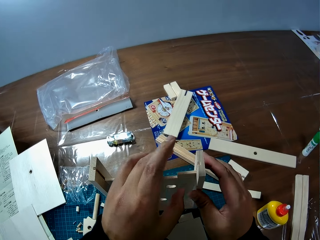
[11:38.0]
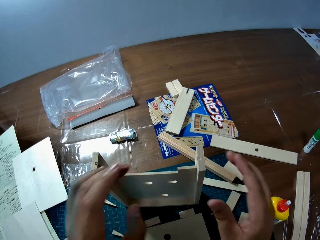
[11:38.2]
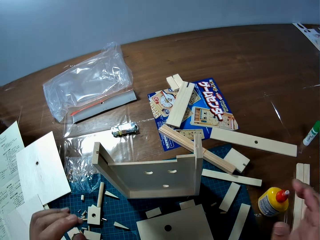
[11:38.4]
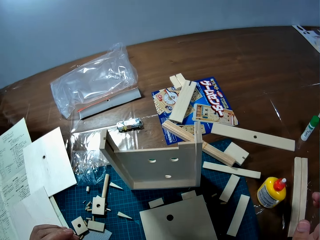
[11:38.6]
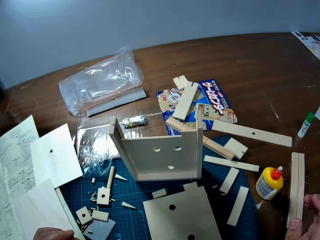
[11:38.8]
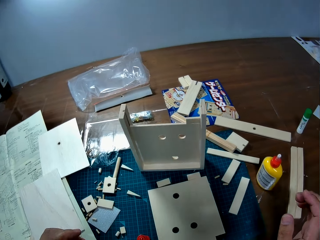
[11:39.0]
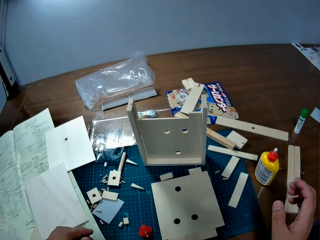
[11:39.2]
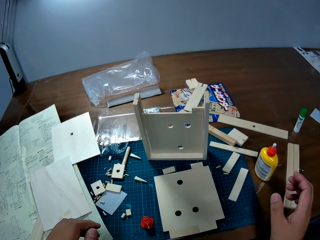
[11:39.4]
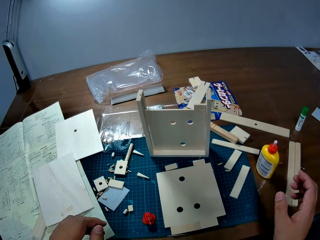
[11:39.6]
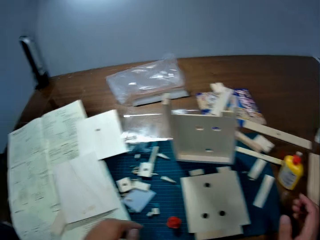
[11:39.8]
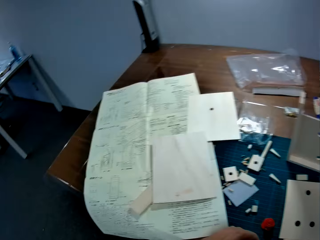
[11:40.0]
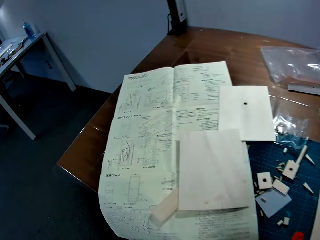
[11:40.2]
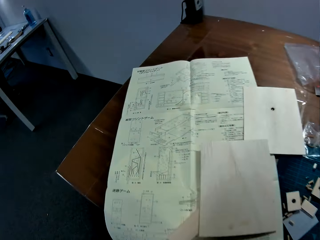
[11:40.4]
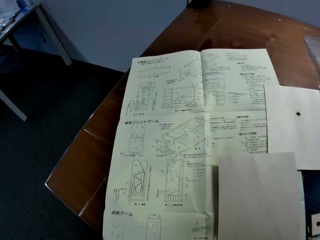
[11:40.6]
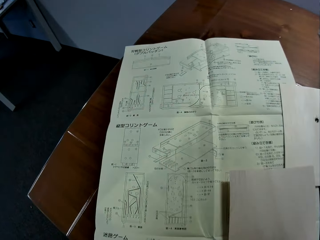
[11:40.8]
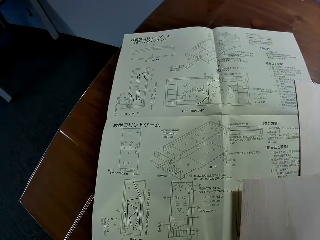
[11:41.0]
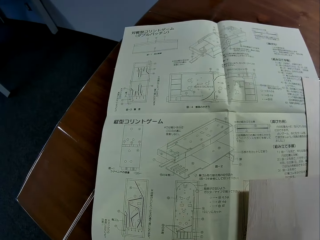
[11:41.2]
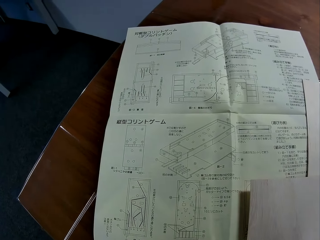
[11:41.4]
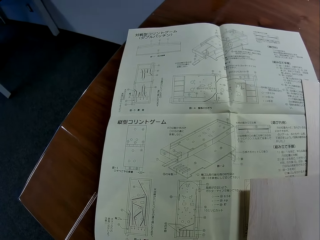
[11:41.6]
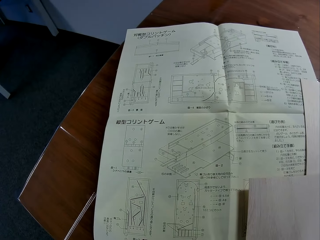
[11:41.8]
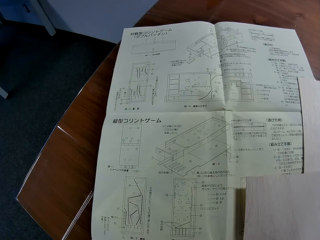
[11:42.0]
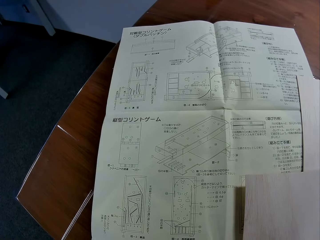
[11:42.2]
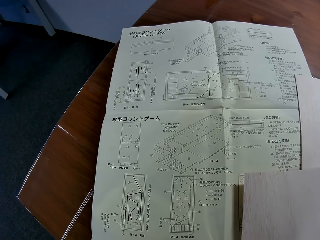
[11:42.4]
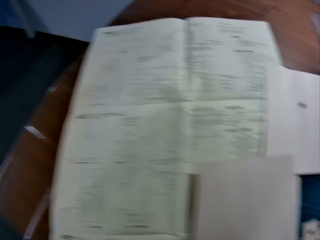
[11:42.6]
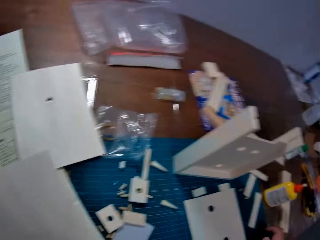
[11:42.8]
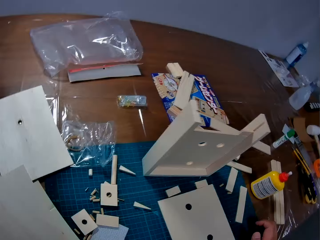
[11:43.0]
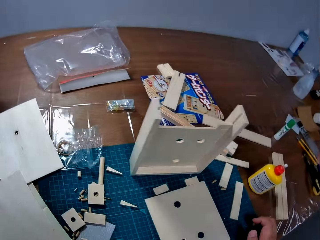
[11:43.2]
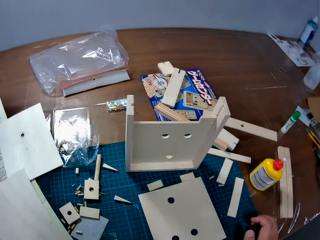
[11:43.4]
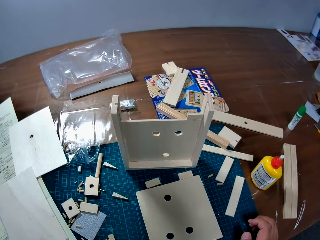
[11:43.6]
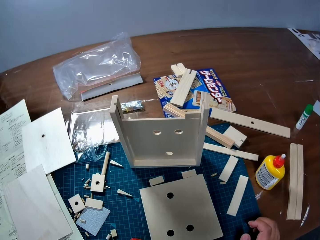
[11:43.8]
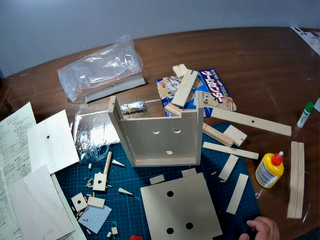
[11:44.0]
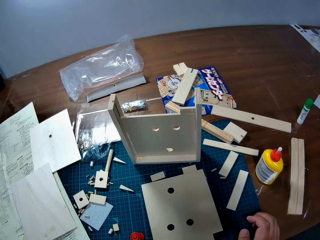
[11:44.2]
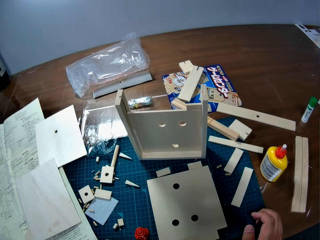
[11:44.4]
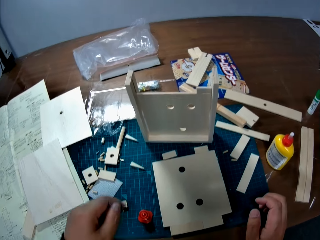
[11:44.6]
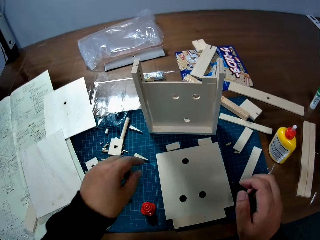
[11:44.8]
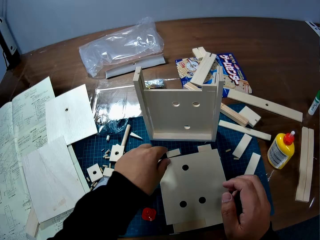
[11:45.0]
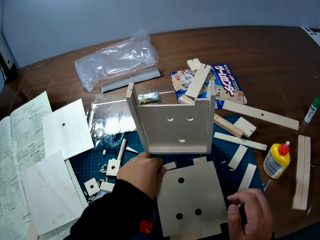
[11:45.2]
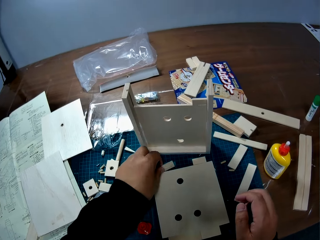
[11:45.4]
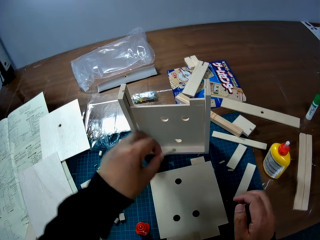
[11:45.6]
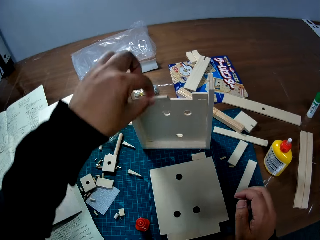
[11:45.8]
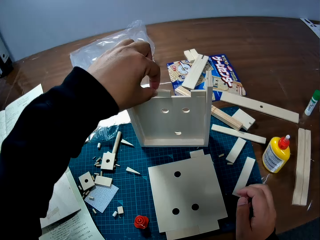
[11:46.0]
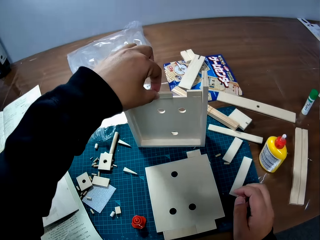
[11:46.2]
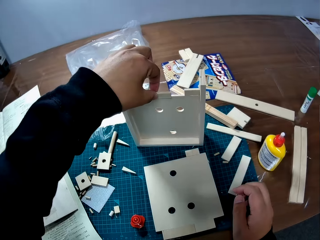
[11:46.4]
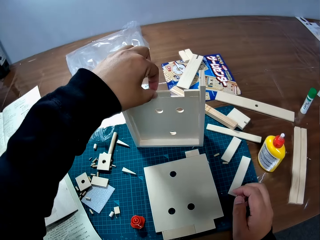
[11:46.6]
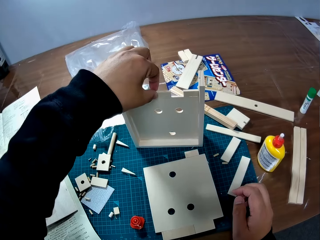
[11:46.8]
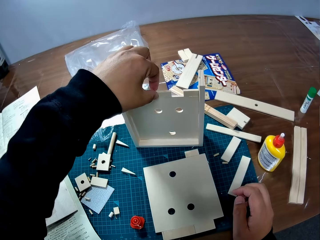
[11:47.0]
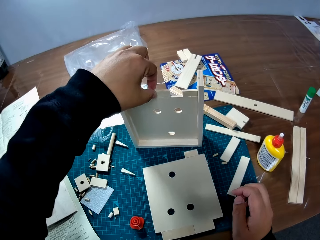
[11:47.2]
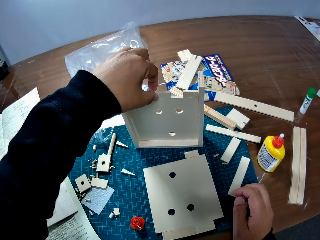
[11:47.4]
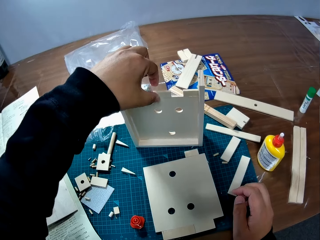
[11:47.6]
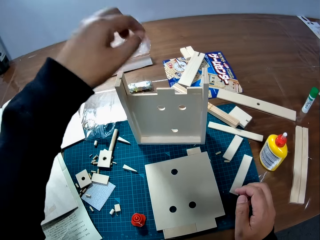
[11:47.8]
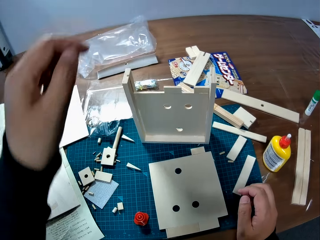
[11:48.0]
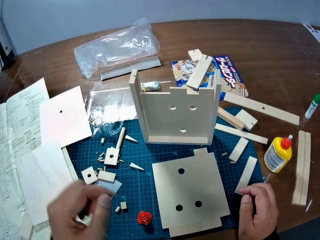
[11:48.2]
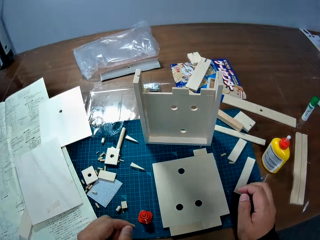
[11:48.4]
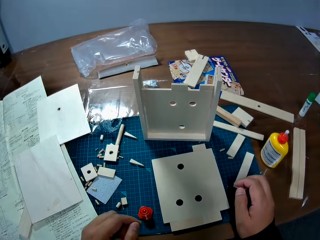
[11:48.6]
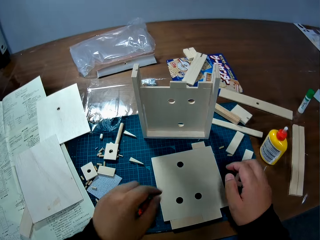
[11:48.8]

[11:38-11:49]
The camera wearer stares at the blueprint on the table. He picks up a piece of wood from the table with his left hand. He drops the piece of wood on the woodwork on the table.

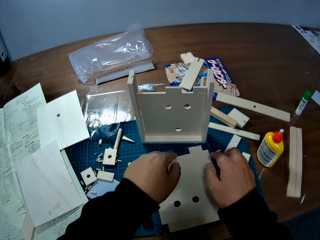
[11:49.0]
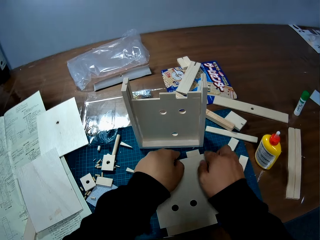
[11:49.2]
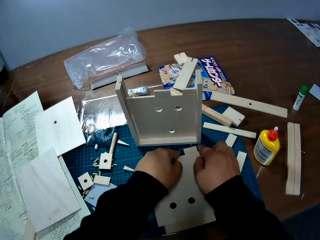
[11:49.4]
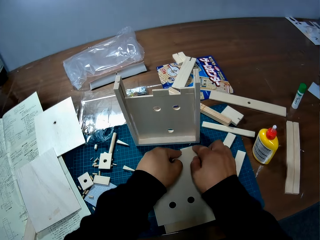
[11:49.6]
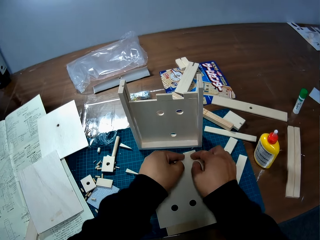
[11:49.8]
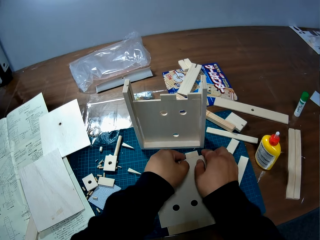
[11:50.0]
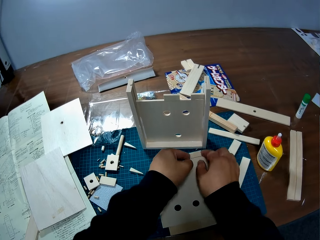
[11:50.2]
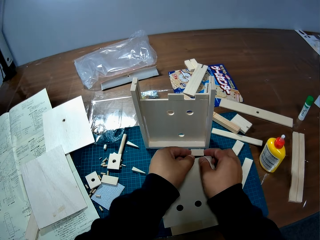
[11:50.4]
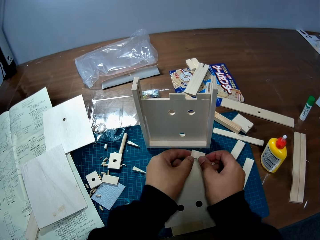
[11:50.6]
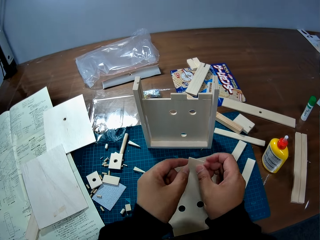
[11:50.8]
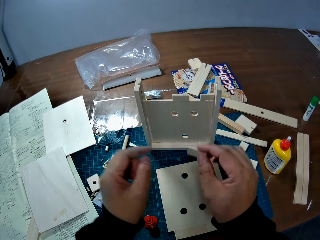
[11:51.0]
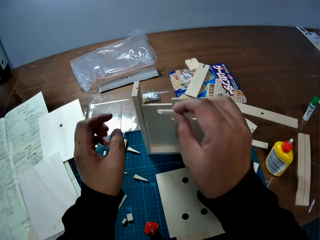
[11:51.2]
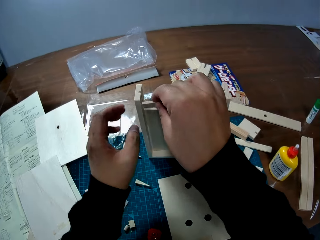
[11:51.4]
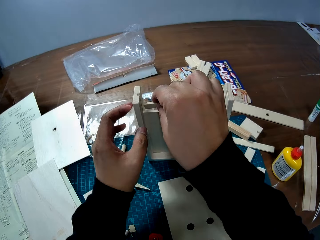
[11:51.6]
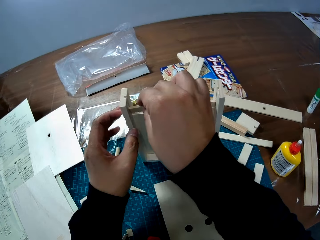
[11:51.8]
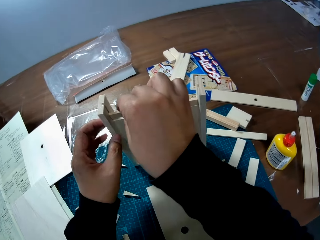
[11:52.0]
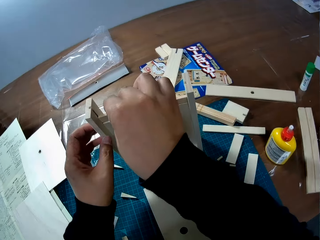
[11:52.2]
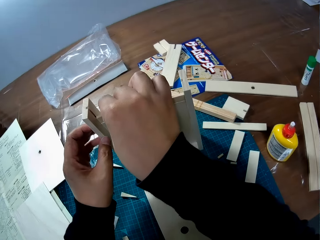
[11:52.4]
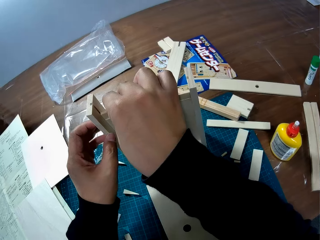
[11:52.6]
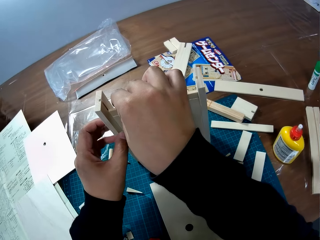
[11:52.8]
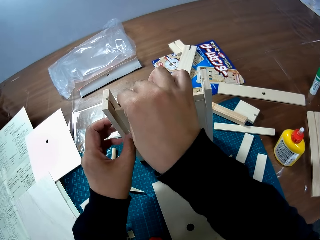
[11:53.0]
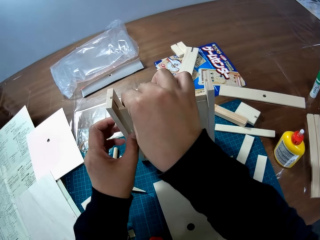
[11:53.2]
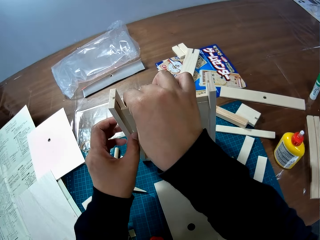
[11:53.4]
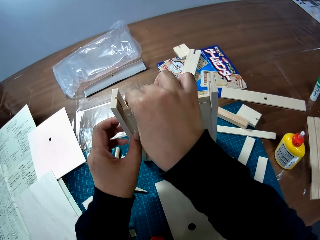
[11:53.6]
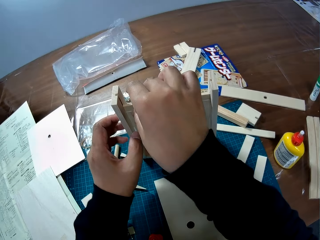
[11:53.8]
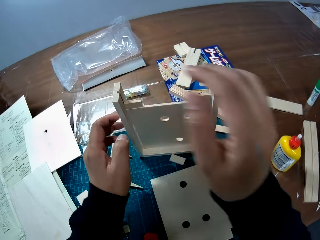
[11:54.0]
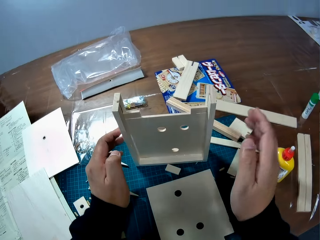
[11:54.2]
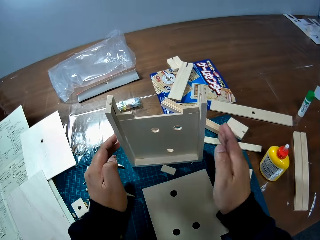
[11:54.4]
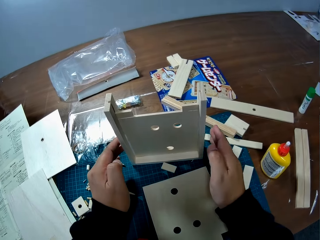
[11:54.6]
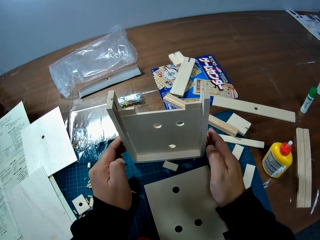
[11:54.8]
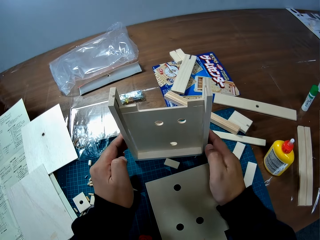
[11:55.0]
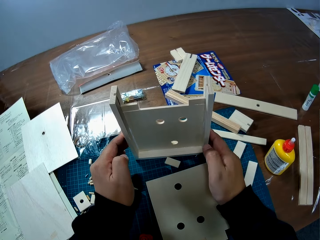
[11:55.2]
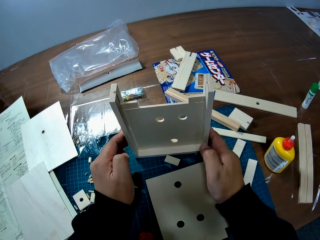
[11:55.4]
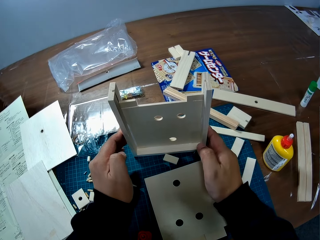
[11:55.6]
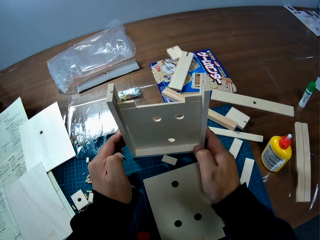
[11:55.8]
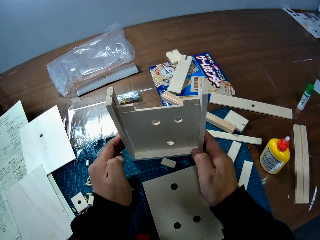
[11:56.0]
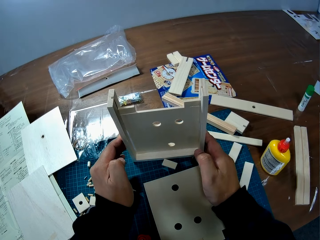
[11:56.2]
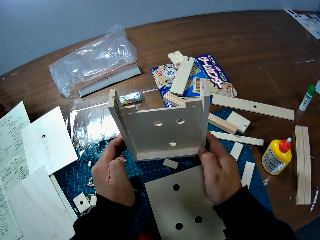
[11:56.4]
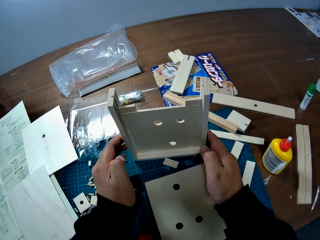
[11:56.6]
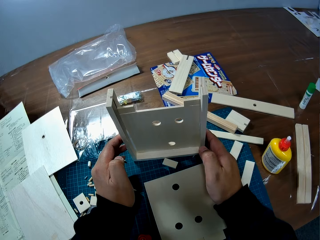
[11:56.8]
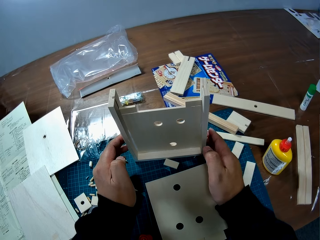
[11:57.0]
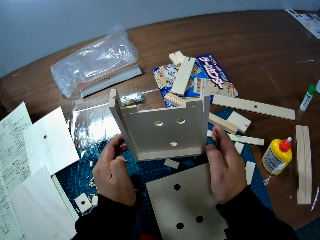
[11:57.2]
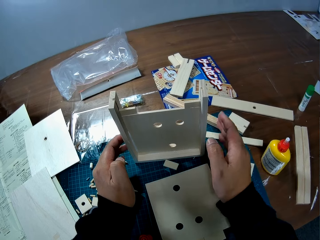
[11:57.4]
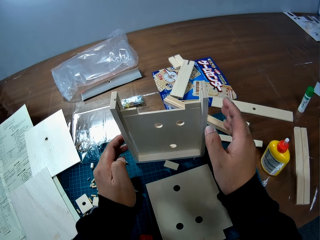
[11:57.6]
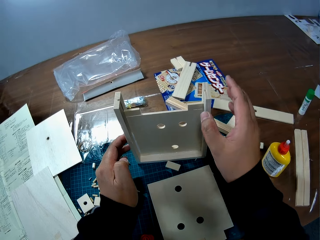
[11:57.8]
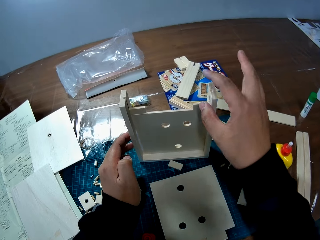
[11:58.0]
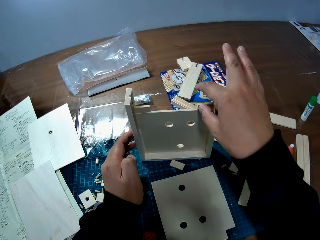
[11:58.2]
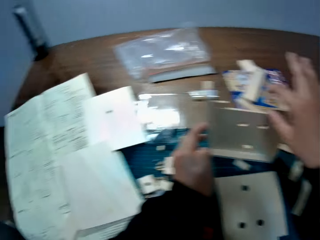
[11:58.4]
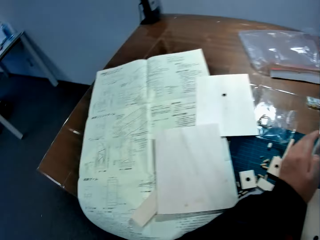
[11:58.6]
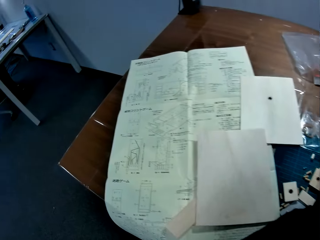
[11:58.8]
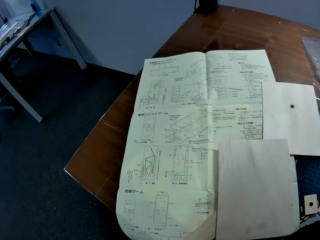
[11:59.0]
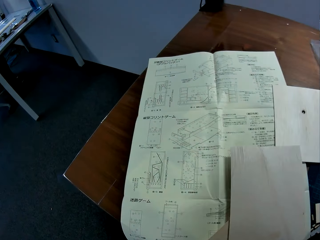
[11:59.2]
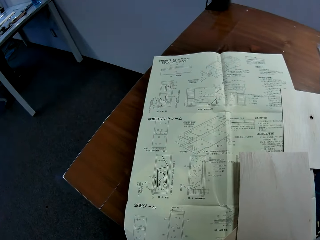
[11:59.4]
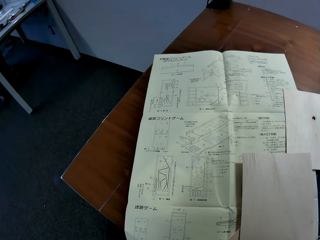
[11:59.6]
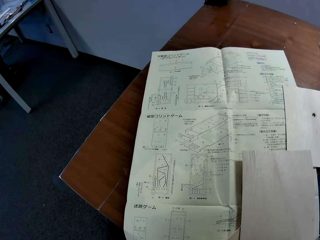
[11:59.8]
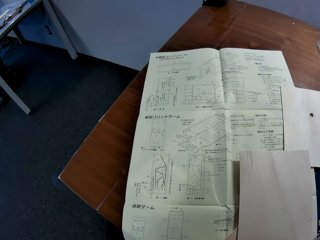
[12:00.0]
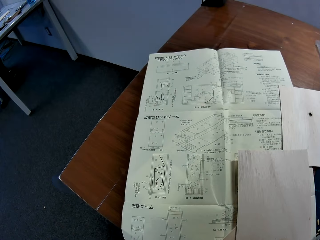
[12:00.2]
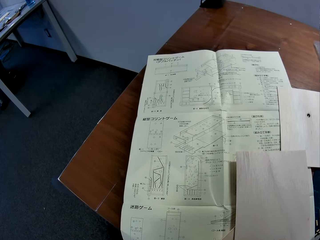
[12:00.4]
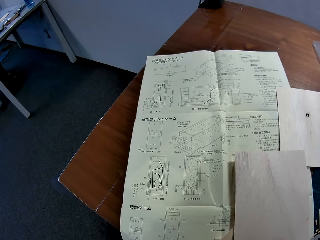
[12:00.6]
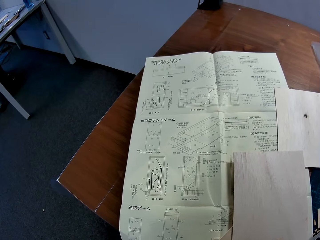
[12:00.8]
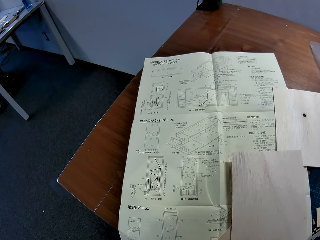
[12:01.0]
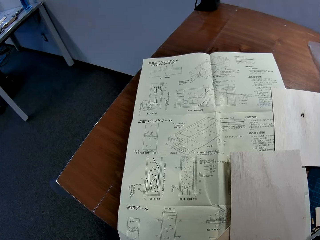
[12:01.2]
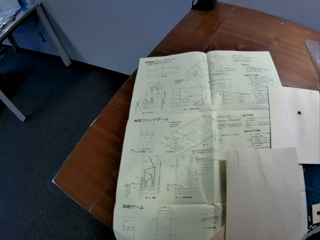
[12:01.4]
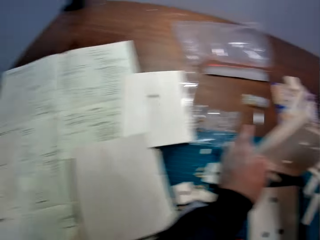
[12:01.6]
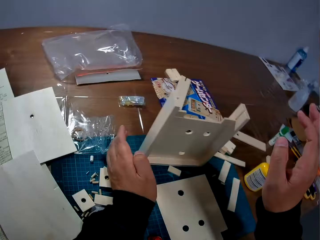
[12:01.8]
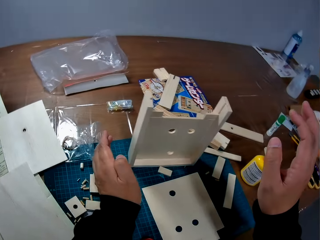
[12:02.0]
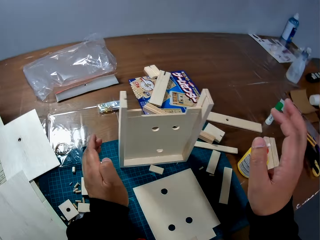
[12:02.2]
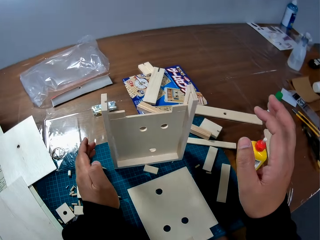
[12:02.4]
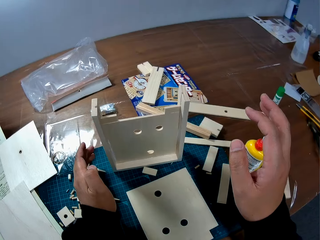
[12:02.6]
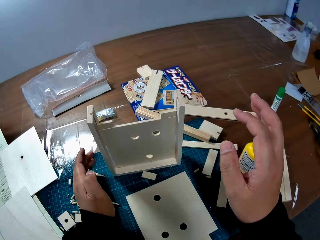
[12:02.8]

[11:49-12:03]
The camera wearer picks up a piece of wood from the table. He attaches the piece of wood to the woodwork or model on the table. He holds the woodwork on the table with both his hands. He touches the piece of the model. He stares at the blueprint on the table.
